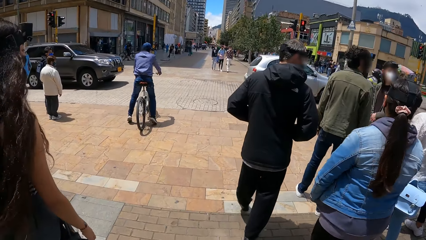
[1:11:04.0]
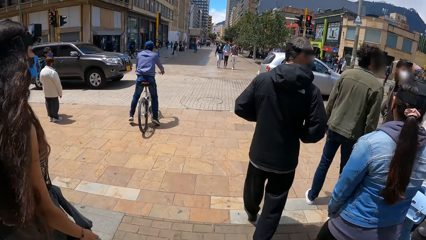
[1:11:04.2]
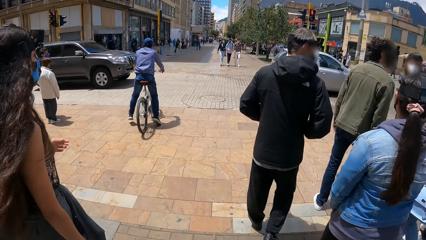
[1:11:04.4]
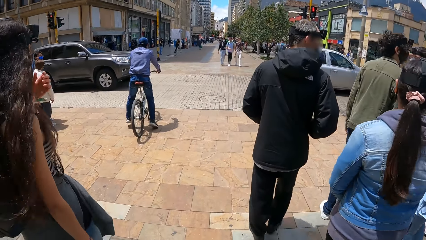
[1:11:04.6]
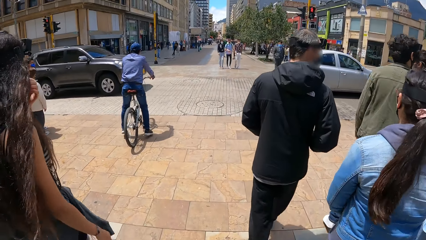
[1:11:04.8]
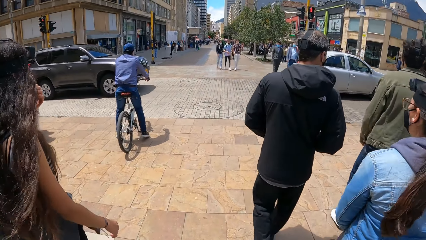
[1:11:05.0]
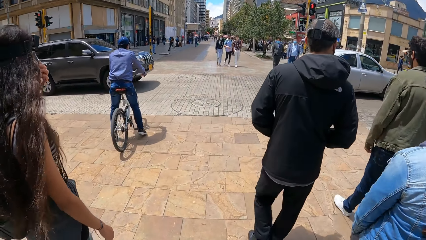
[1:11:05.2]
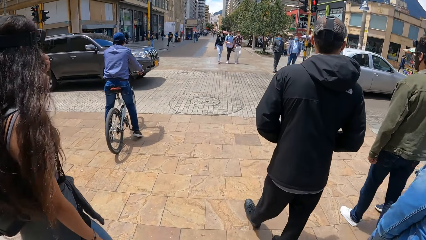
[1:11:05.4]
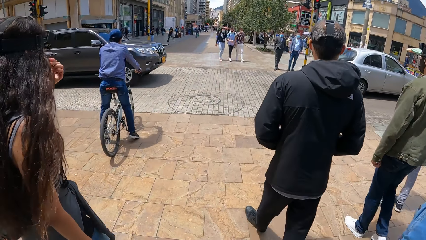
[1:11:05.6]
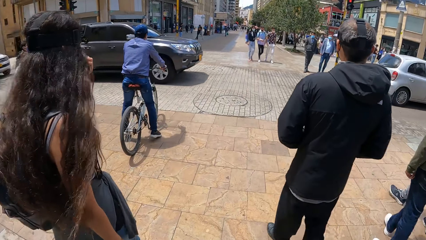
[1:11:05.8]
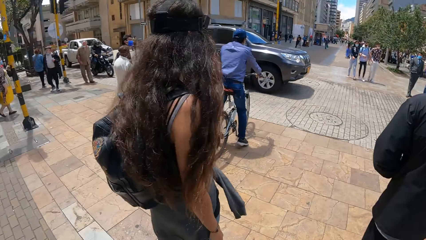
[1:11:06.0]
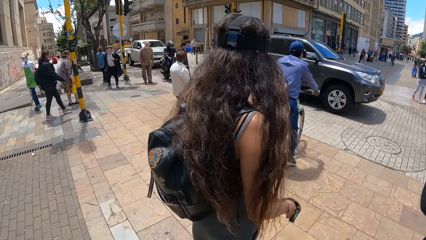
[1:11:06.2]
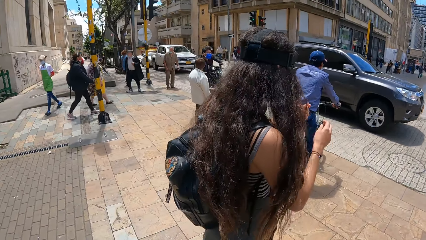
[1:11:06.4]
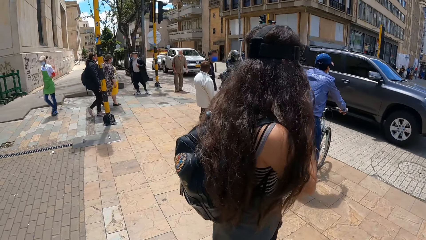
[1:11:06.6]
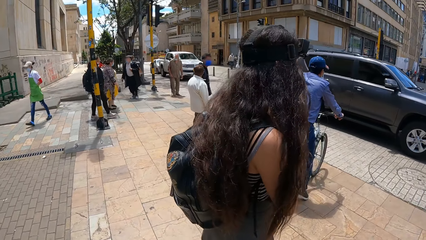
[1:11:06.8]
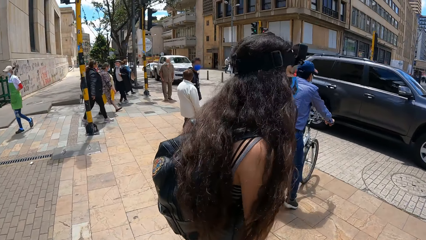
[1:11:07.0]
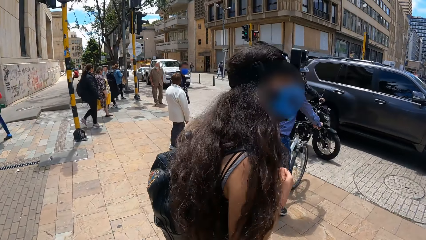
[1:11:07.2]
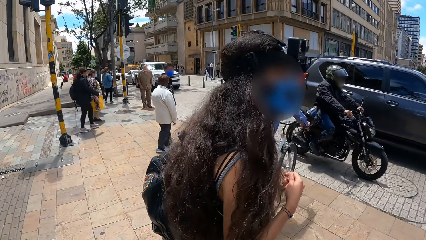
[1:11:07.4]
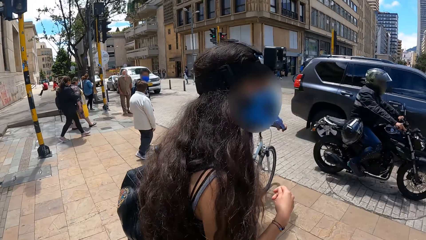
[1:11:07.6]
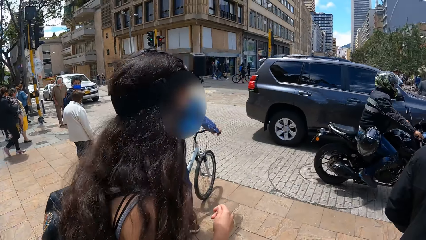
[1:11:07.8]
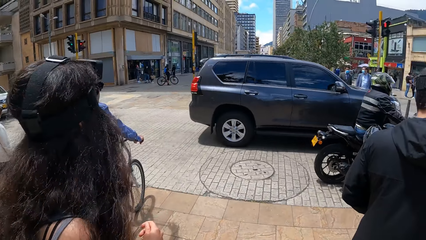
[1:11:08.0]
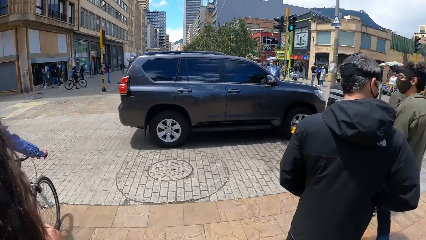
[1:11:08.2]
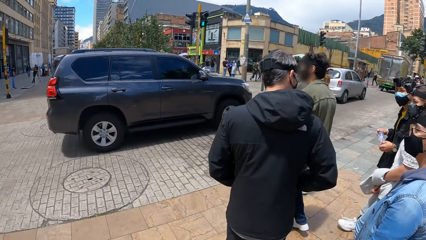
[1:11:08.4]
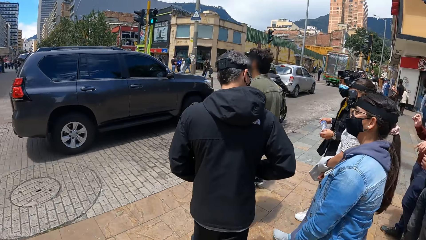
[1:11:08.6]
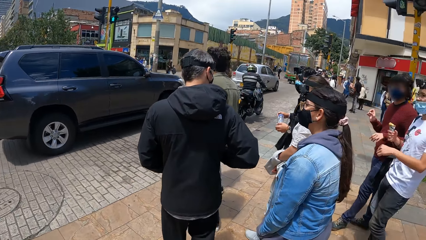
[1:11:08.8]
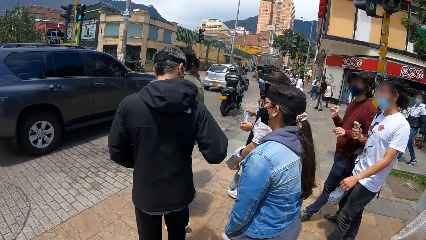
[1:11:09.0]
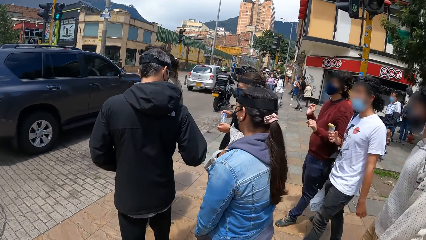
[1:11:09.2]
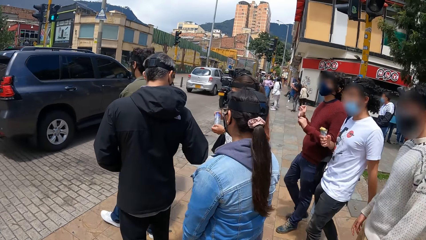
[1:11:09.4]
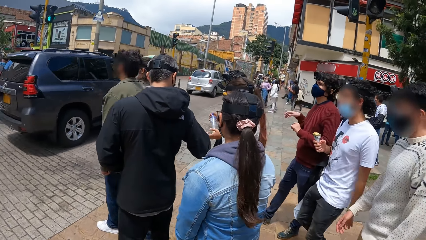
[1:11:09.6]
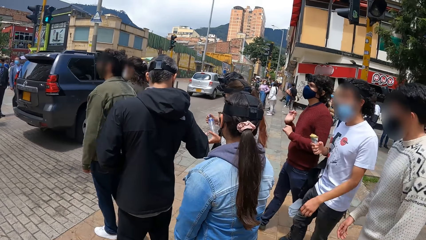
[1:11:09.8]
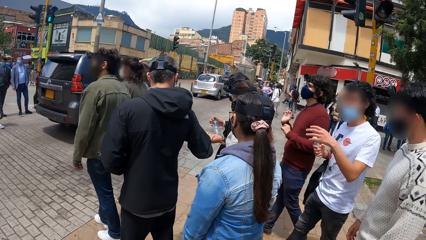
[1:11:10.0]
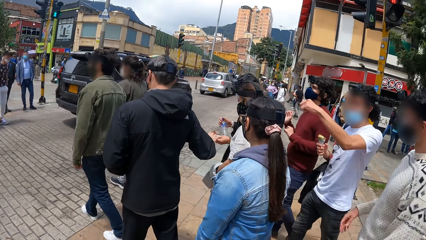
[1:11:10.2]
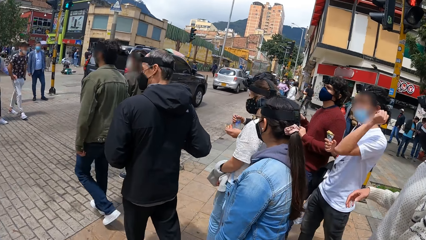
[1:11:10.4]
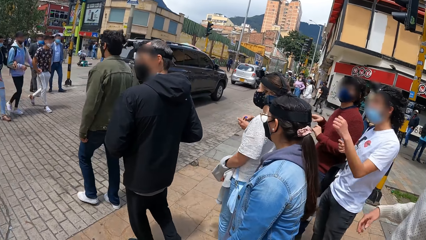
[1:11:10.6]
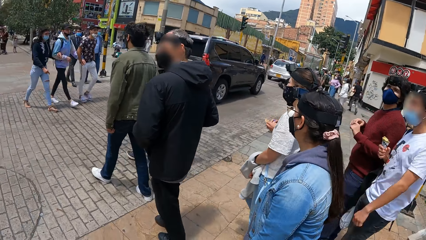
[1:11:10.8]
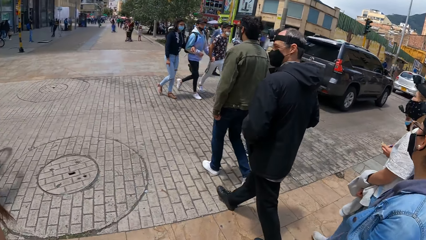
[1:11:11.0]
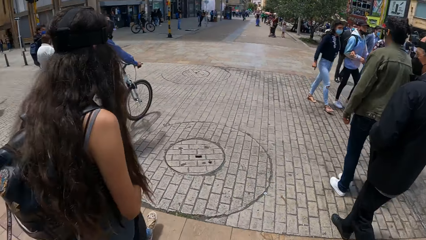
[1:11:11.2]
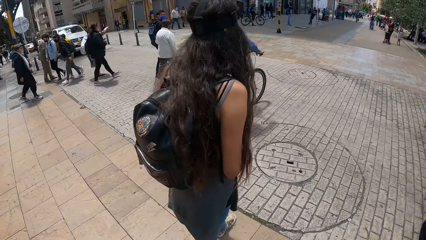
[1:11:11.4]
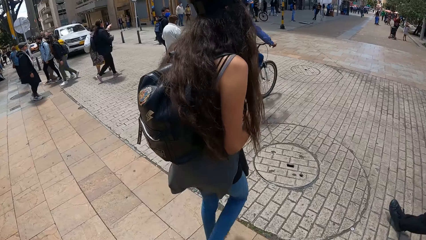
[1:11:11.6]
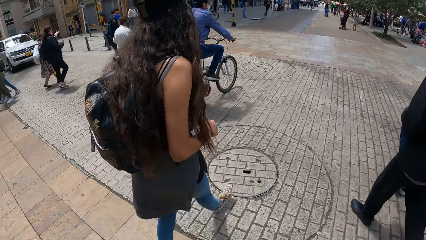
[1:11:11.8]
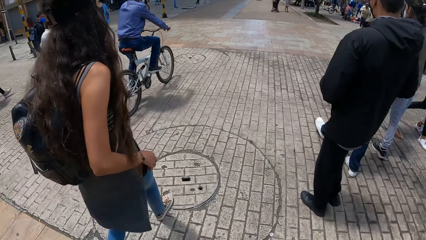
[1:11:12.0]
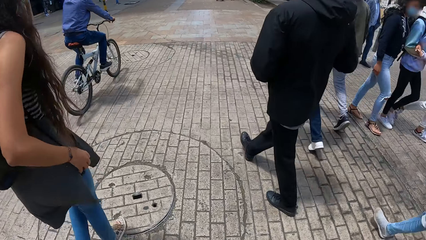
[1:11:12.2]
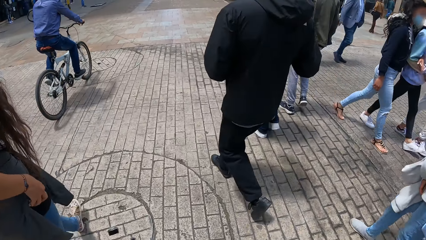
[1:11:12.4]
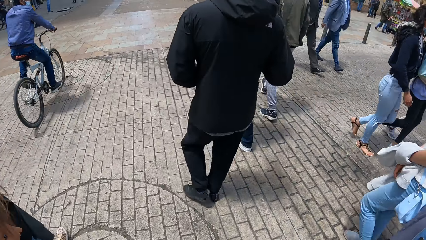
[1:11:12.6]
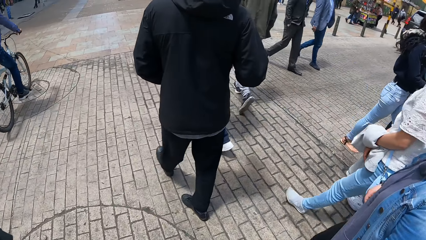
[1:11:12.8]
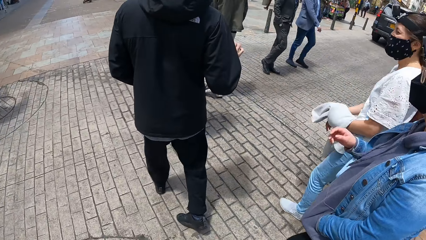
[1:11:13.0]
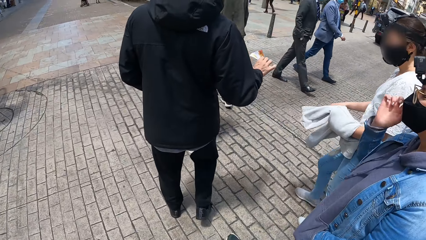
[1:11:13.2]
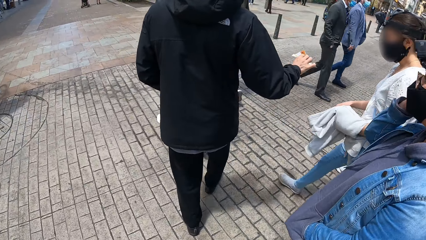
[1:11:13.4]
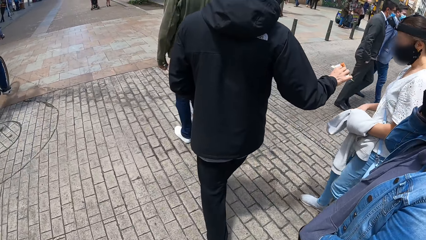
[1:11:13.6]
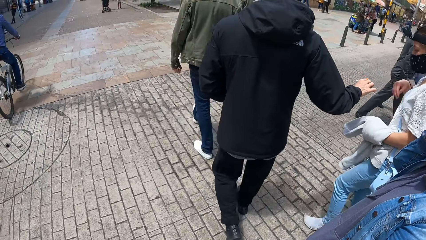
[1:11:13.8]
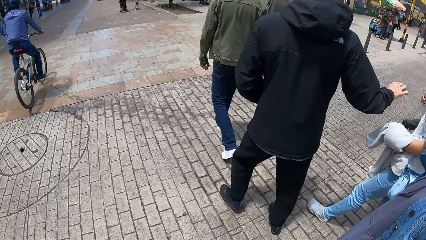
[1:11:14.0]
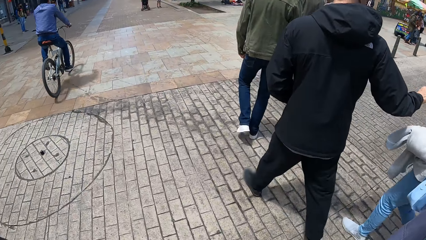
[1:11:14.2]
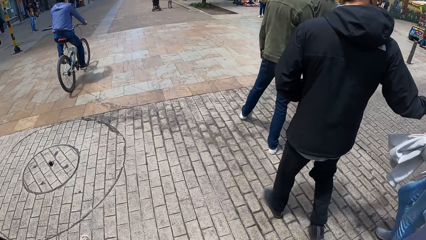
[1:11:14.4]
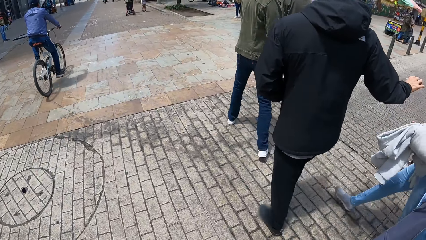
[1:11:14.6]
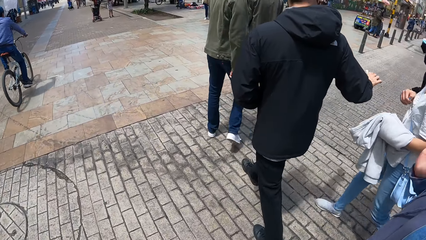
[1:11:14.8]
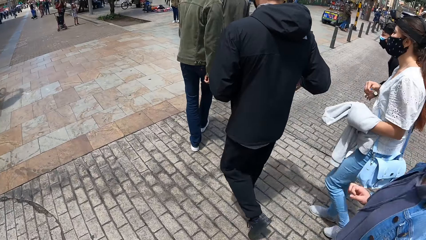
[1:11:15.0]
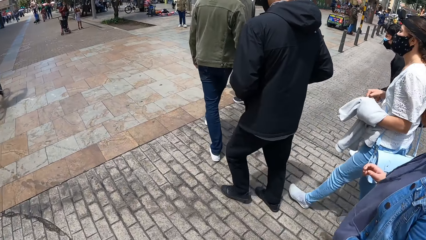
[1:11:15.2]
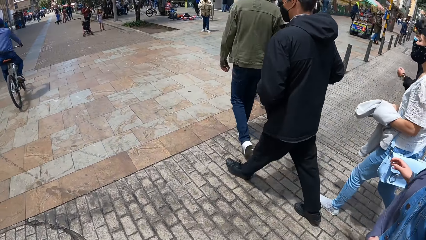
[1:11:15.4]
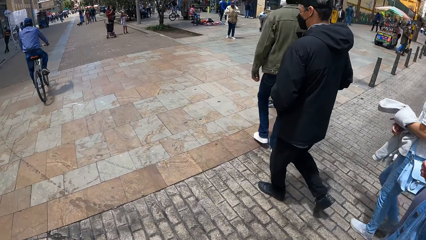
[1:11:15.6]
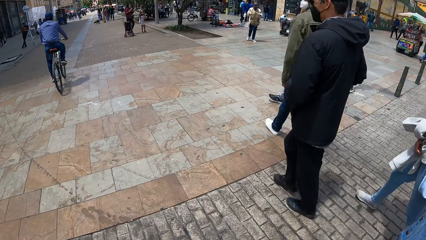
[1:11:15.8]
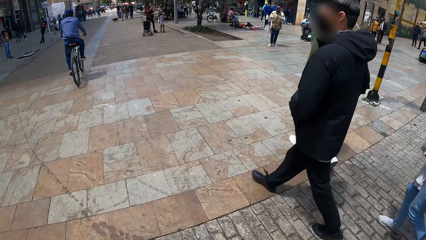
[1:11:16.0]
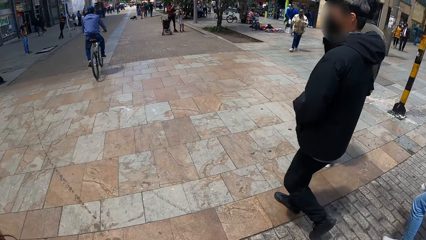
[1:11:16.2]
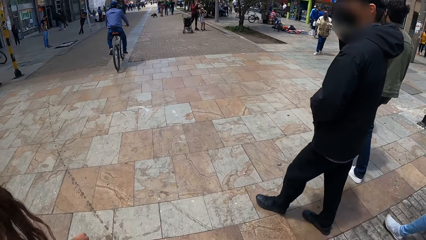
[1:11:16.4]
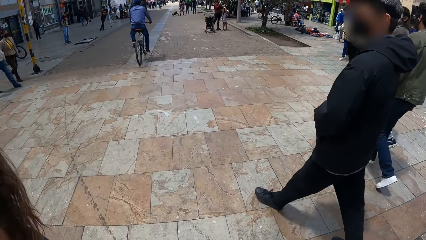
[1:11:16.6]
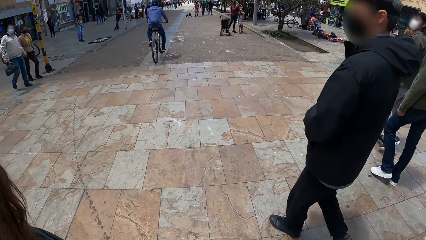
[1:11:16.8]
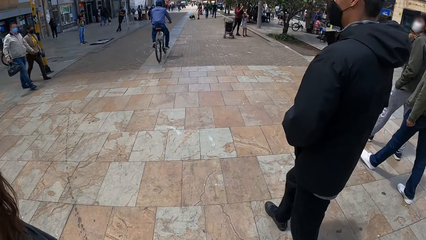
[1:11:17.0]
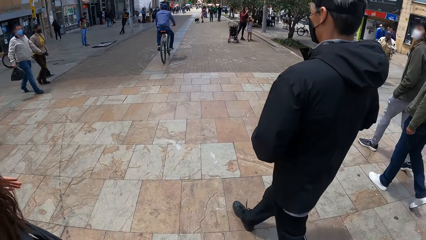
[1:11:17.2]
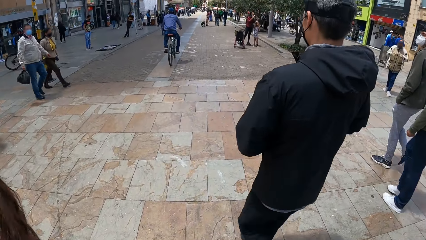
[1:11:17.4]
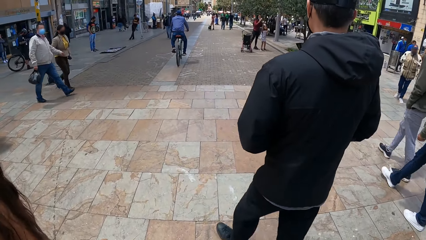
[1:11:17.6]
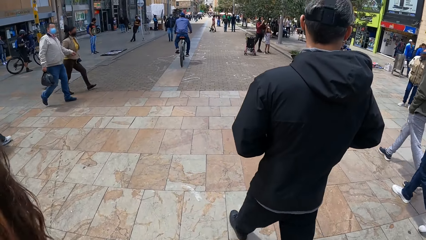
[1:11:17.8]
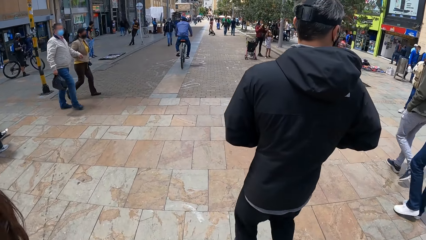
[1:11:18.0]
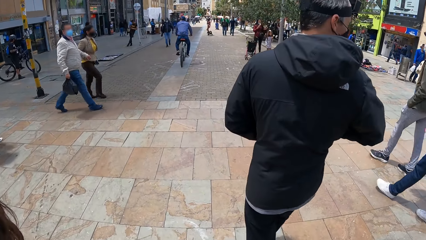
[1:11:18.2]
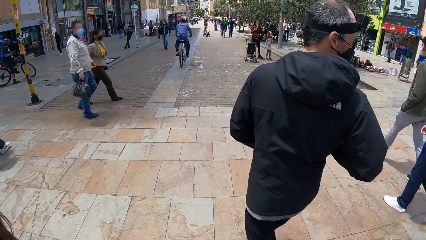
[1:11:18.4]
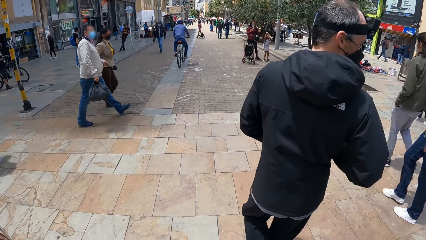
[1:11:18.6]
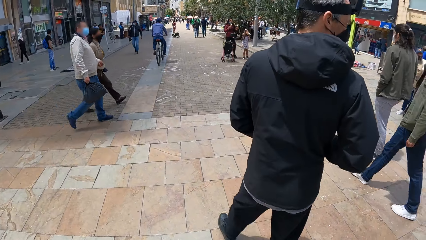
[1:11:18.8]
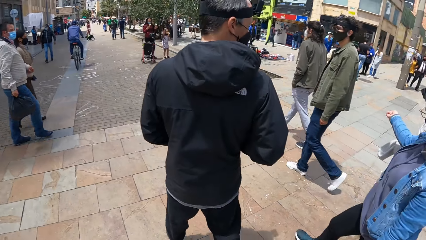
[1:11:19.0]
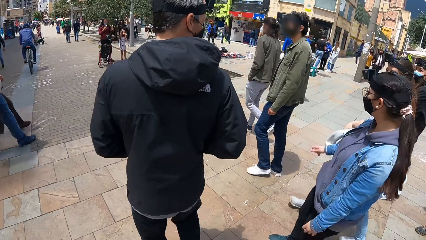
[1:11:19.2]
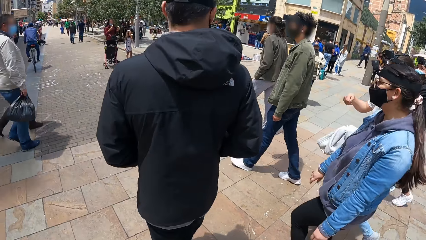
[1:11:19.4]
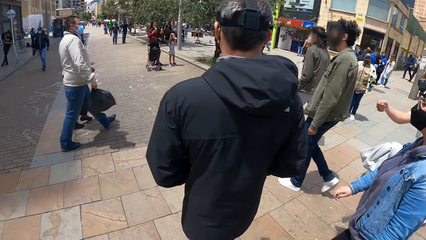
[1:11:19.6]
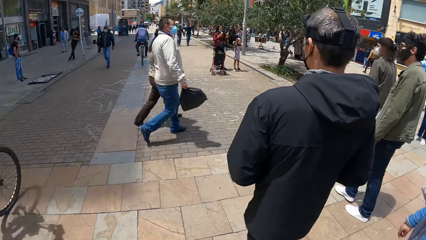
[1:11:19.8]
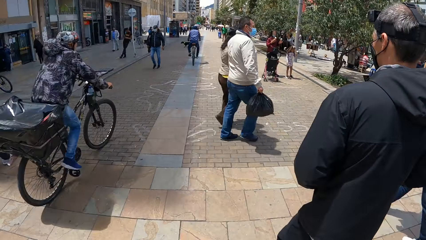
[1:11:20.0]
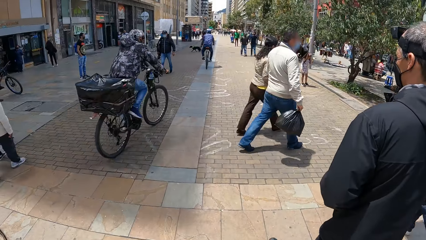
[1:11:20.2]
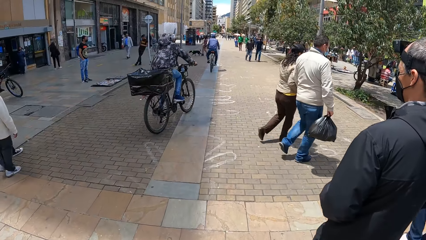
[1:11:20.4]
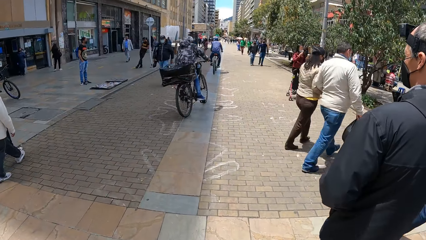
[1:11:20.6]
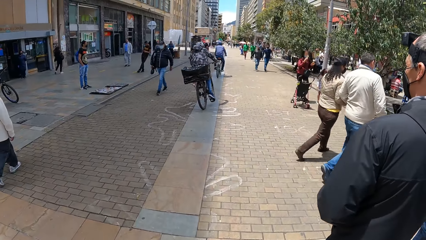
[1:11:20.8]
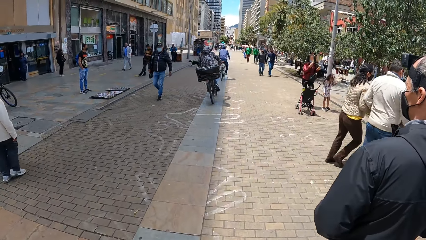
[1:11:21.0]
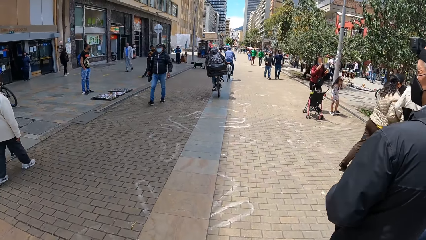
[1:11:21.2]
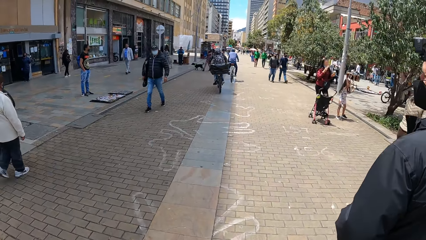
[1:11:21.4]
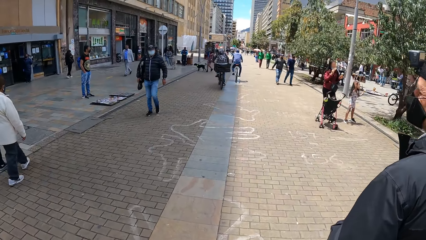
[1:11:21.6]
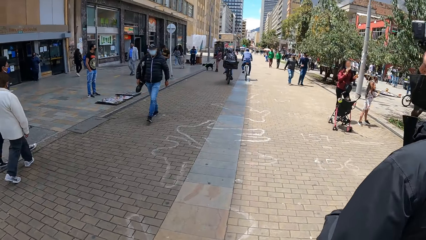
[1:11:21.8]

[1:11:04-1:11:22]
The camera wearer views the road. They cross the road. A man on a bicycle rides past the camera wearer. Another man on a bicycle rides past the camera wearer.
